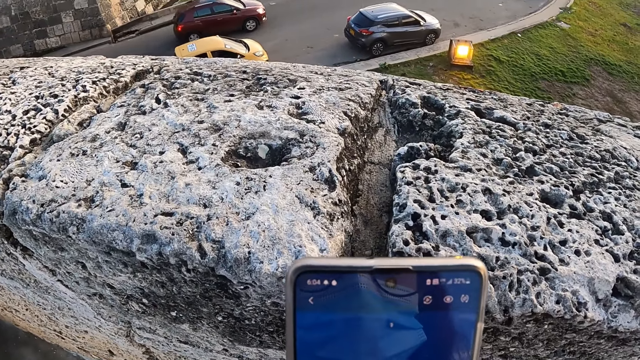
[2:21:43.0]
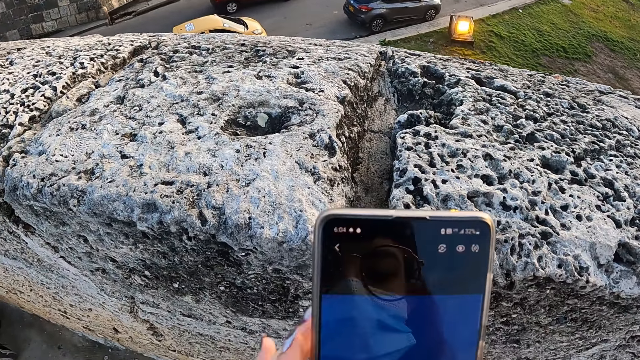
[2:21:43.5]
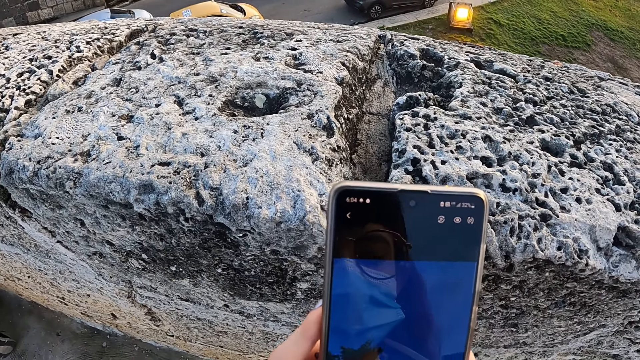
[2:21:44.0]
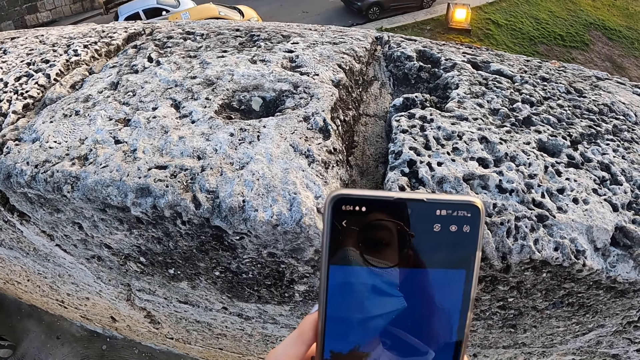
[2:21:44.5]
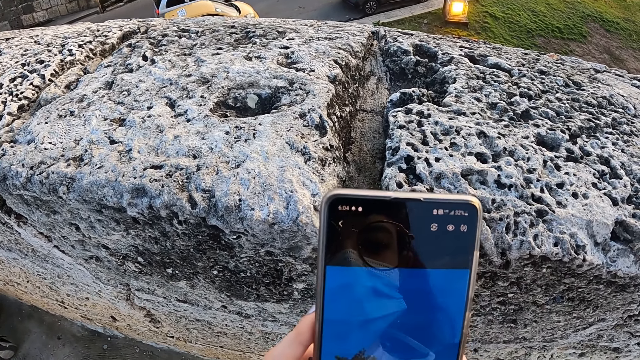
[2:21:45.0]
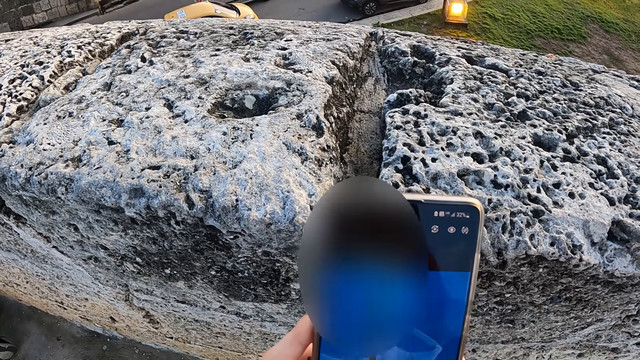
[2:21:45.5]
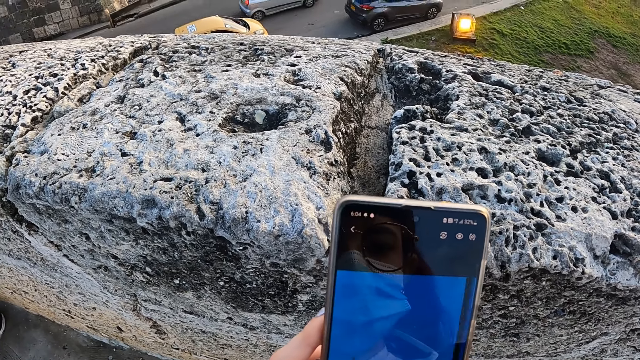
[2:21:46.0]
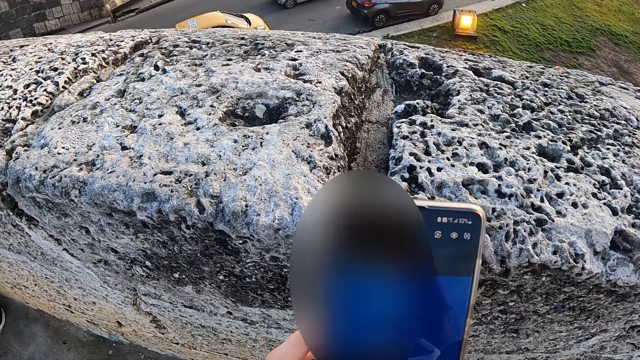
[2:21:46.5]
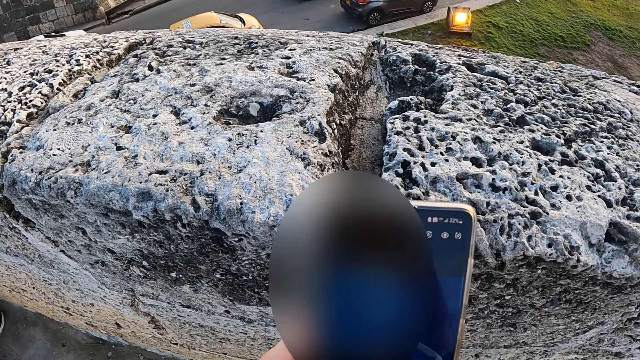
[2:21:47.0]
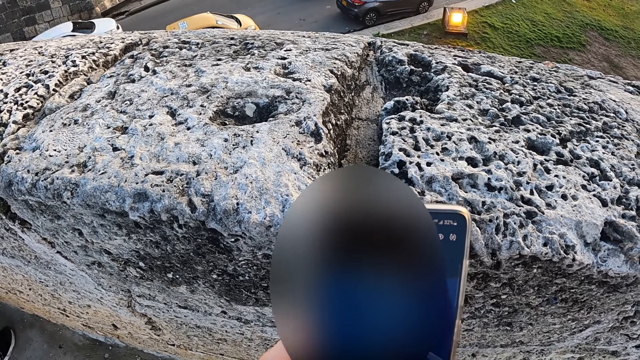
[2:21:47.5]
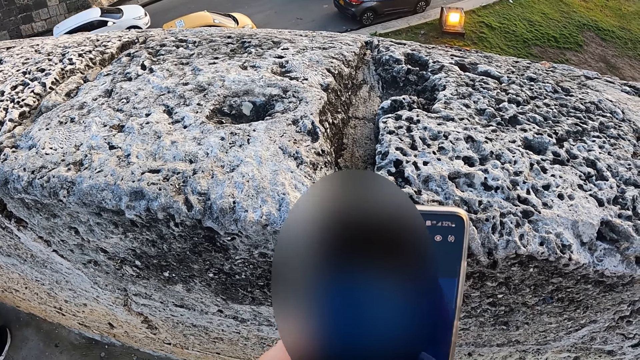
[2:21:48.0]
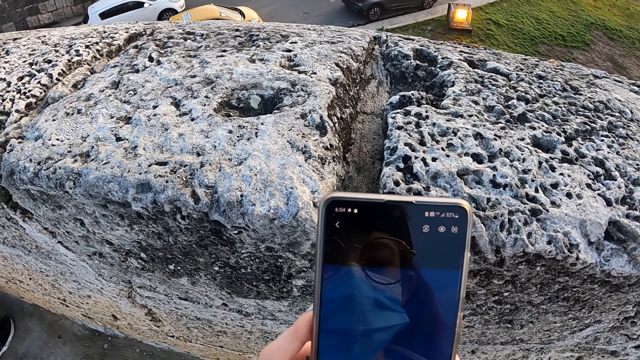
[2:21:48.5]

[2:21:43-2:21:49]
The camera wearer uses the phone.

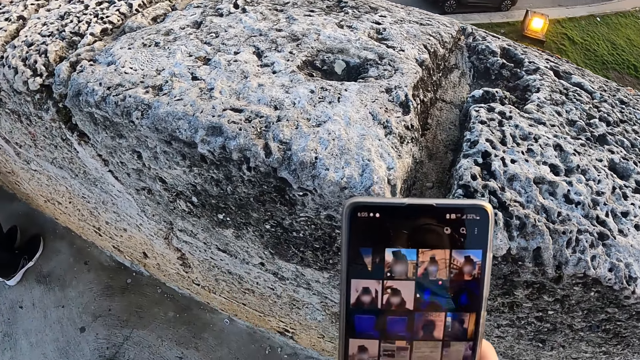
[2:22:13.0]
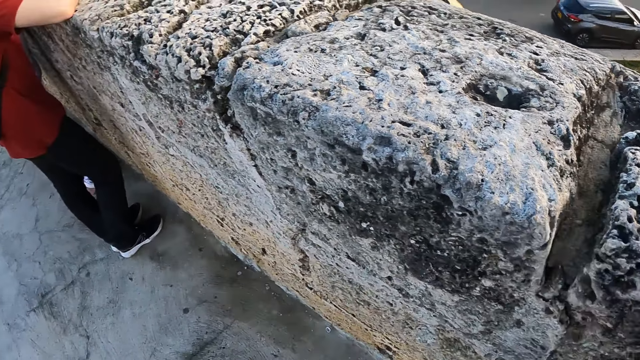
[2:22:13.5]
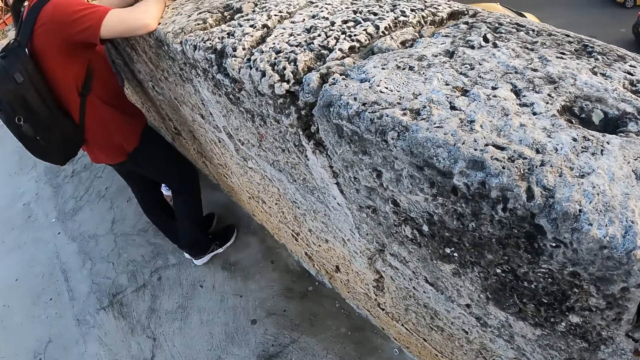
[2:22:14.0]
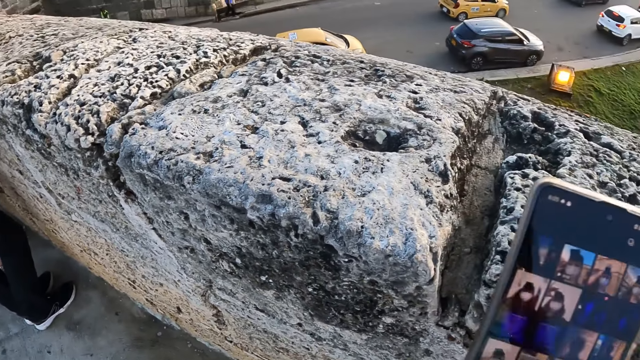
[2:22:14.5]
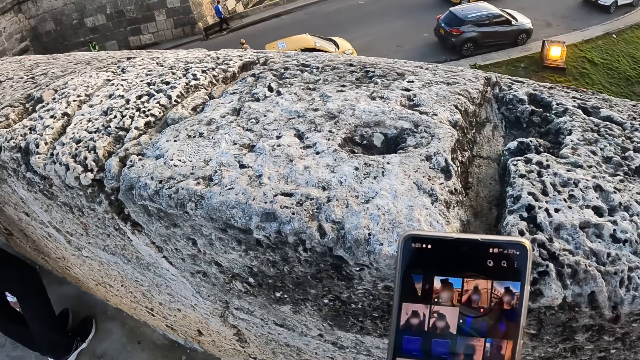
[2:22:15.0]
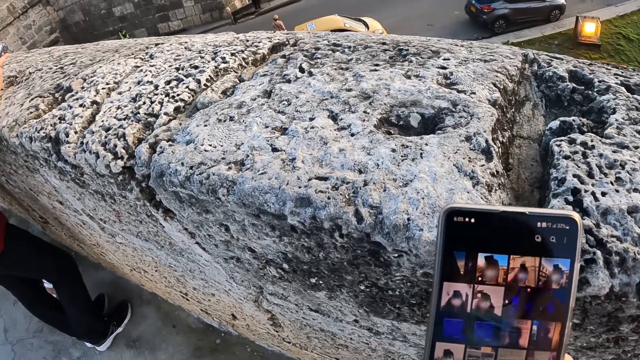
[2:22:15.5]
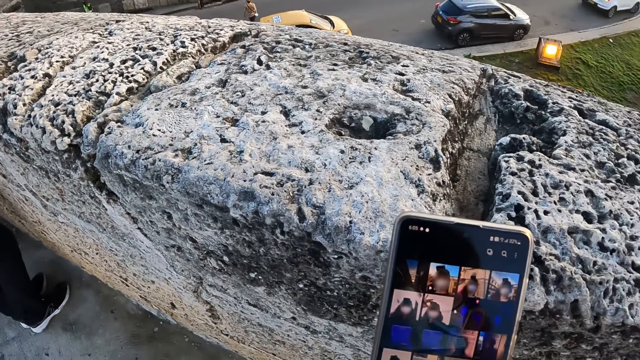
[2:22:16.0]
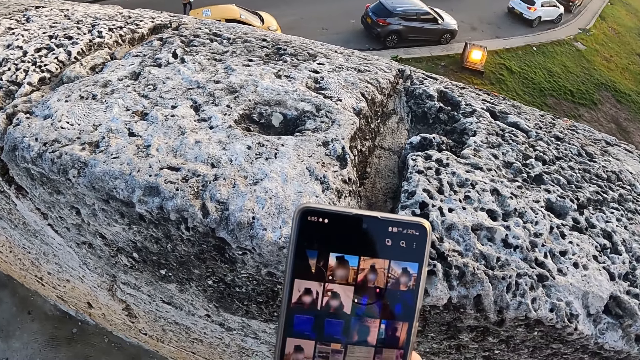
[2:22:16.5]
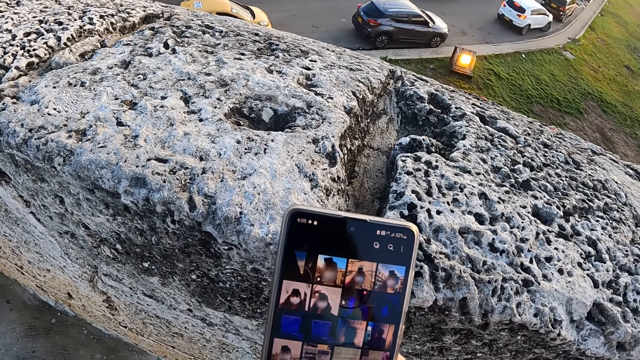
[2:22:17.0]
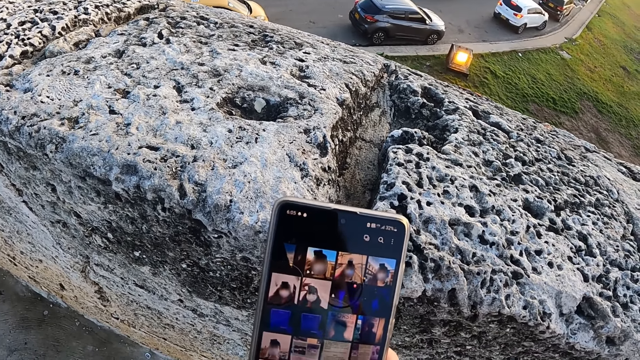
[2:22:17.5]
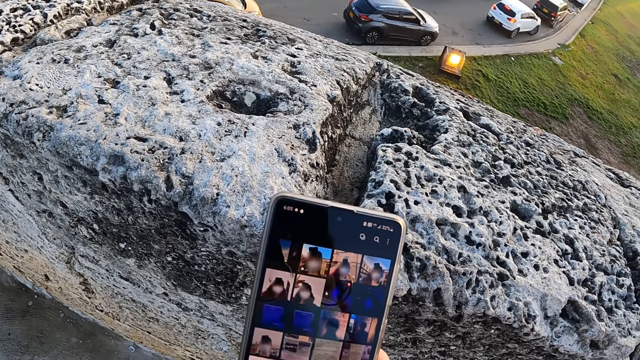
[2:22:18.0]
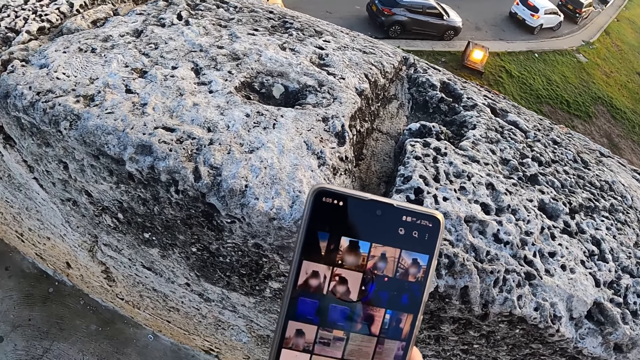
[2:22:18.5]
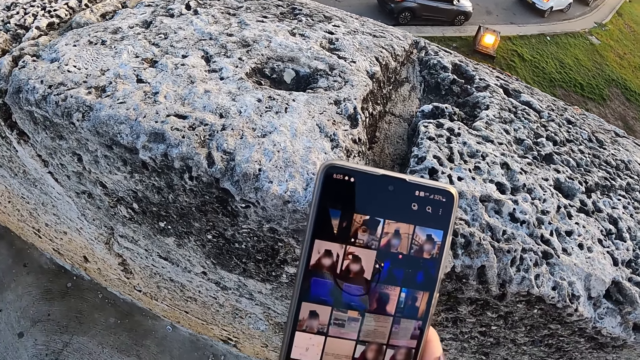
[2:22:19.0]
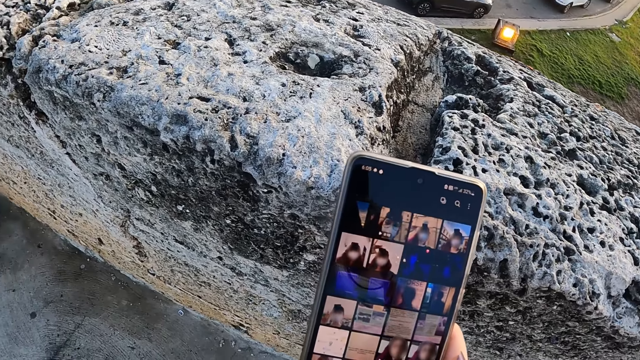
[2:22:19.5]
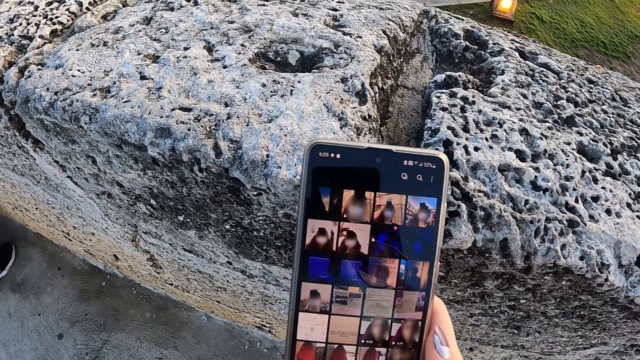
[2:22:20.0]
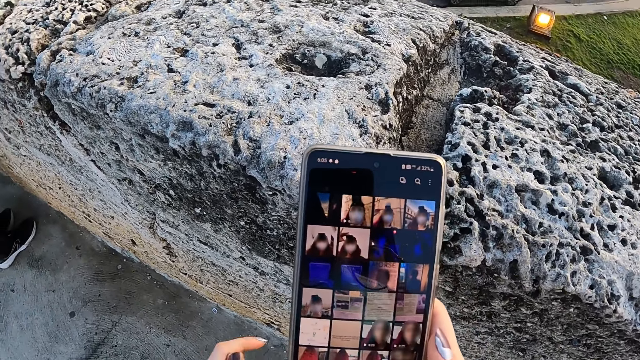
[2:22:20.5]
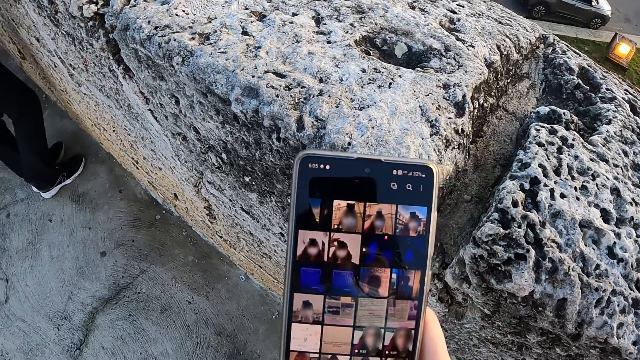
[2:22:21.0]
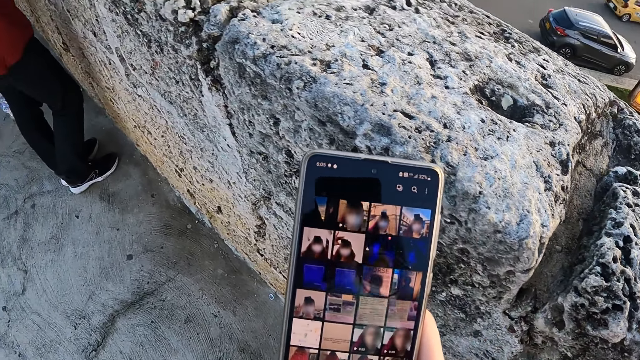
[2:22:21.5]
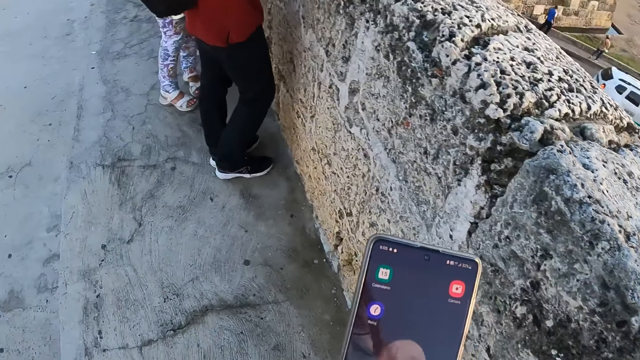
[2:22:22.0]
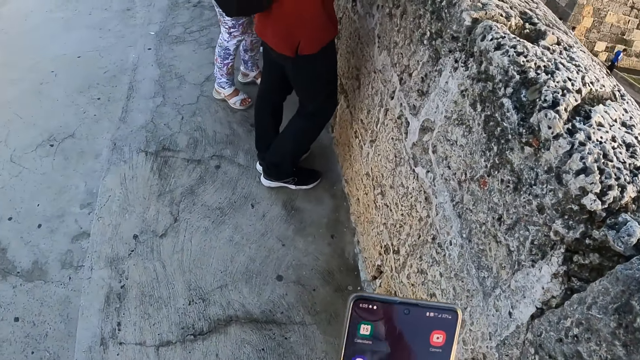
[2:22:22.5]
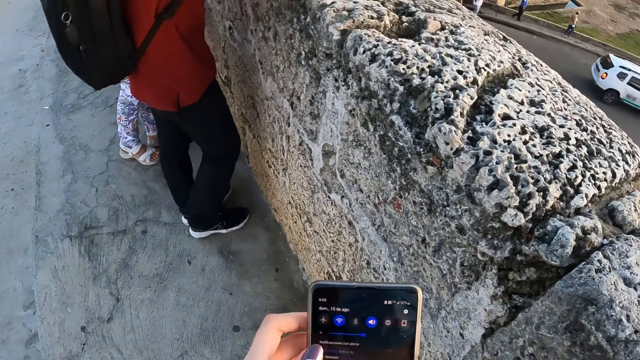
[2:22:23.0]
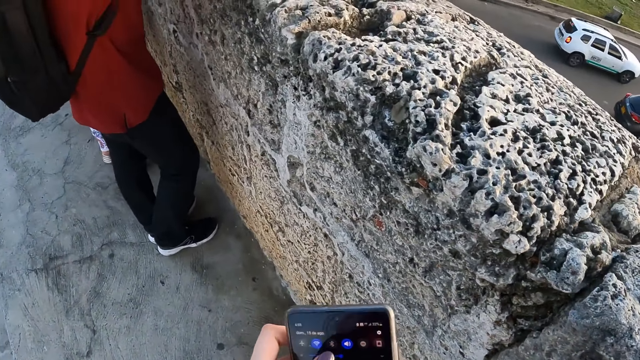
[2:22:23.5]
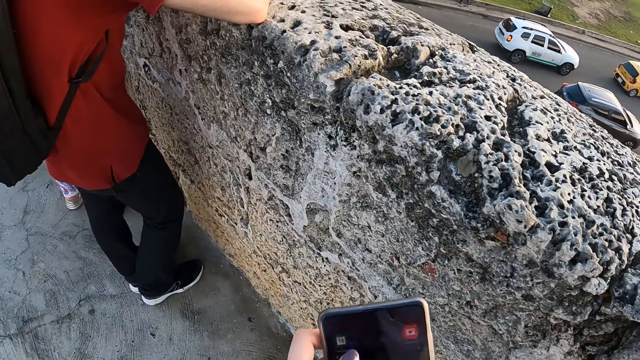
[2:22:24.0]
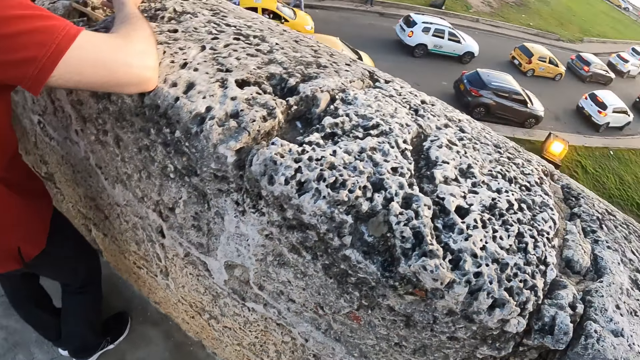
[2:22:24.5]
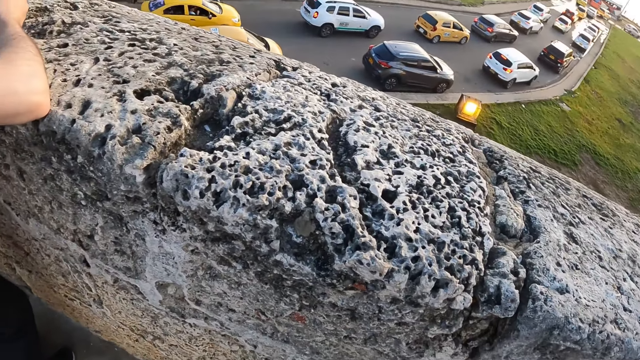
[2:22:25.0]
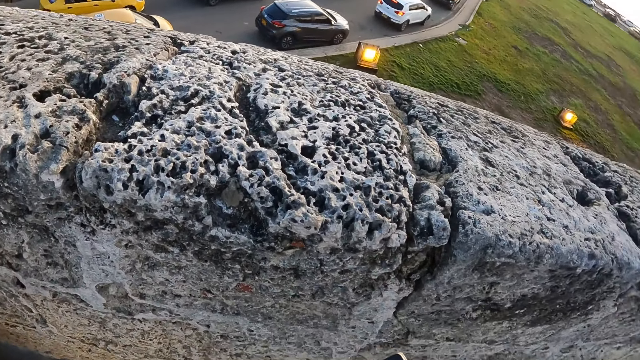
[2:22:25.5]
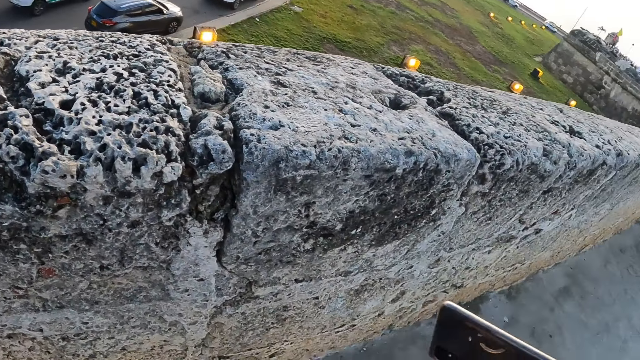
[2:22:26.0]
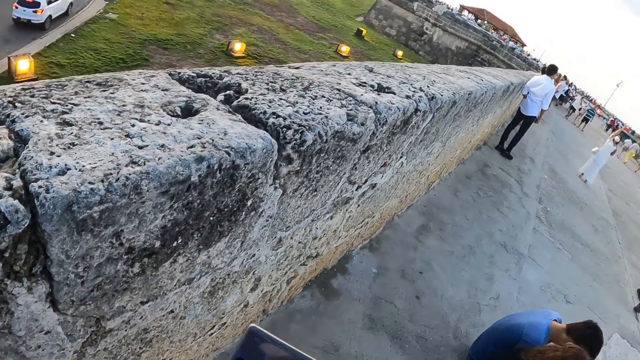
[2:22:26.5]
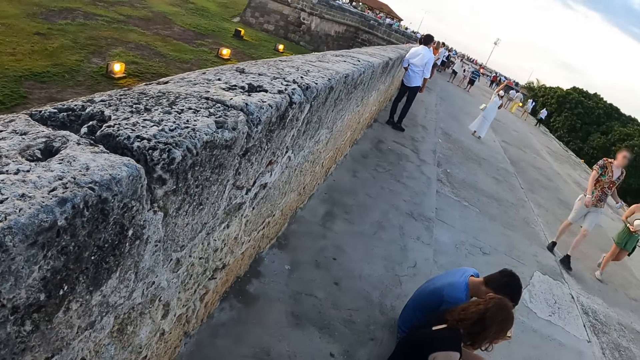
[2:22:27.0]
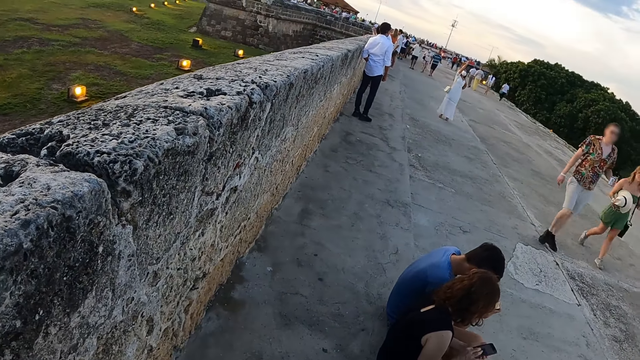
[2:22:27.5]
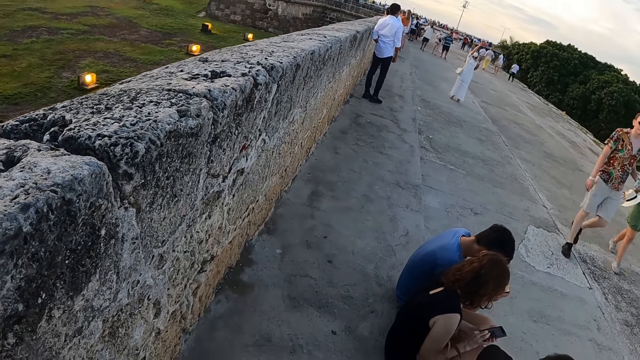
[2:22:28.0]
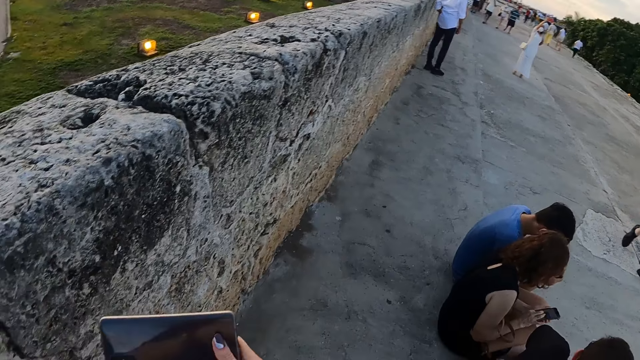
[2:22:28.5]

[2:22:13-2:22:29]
The camera wearer turns around the area. They use the phone. They walk around the area.
